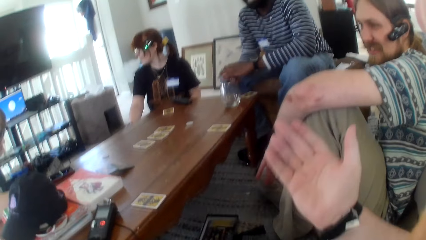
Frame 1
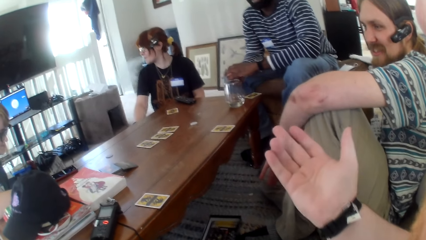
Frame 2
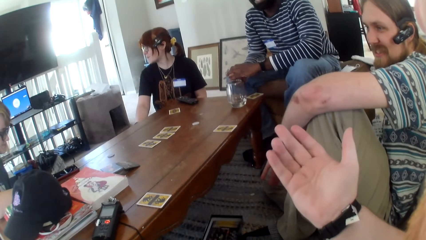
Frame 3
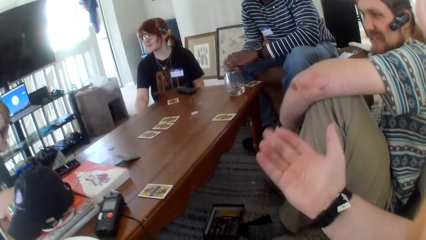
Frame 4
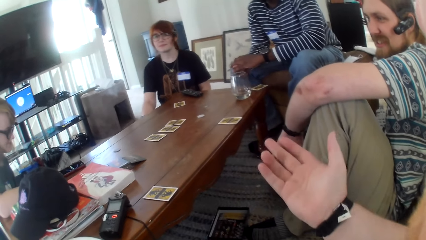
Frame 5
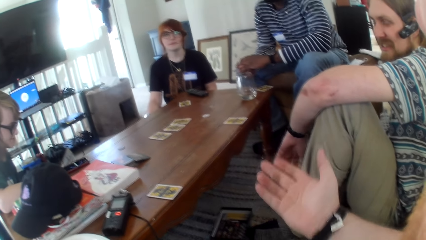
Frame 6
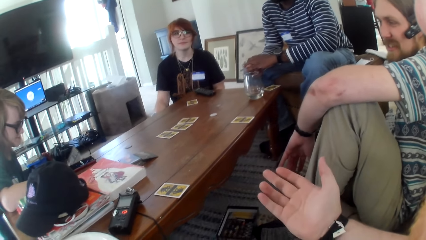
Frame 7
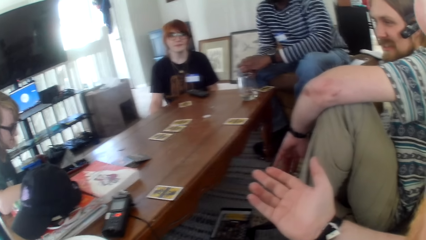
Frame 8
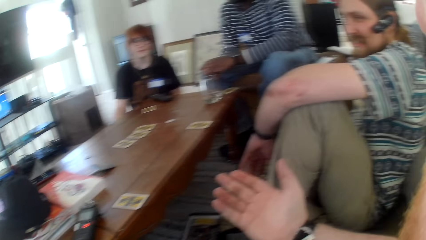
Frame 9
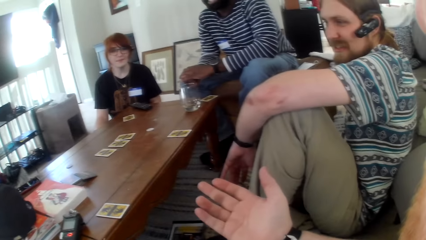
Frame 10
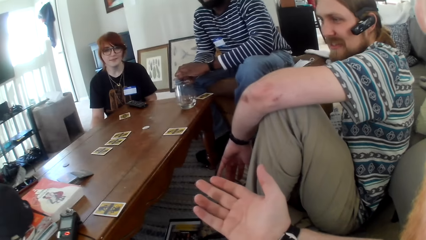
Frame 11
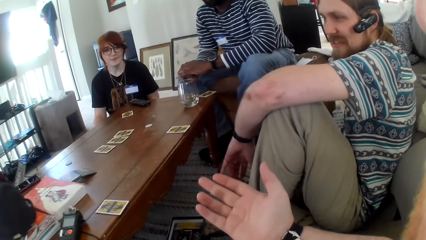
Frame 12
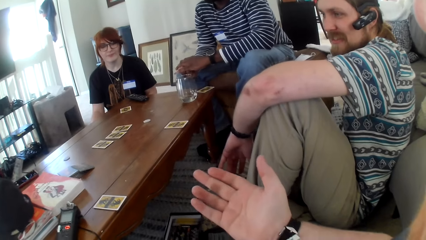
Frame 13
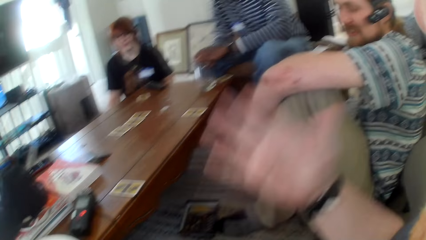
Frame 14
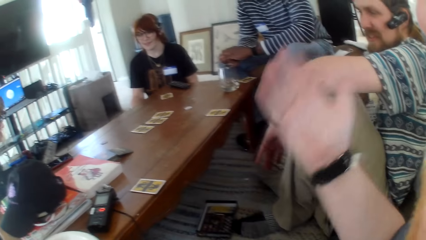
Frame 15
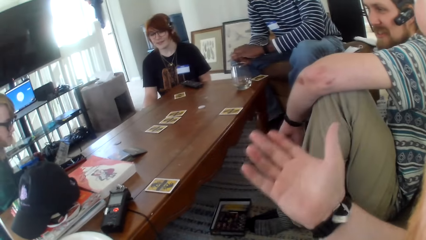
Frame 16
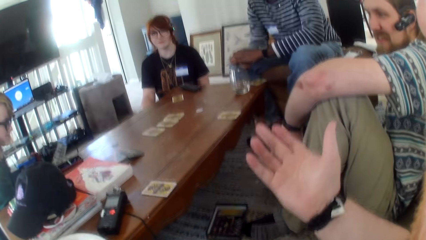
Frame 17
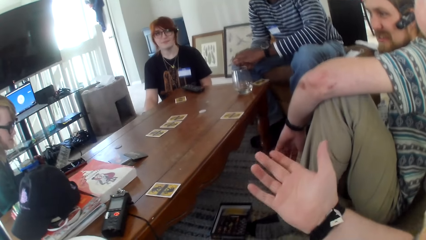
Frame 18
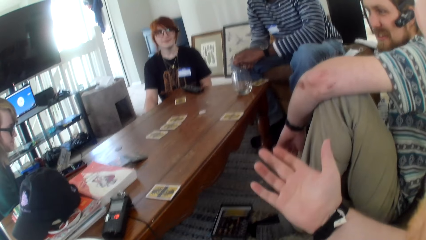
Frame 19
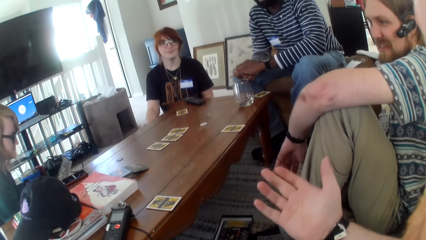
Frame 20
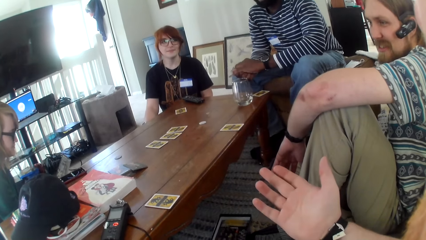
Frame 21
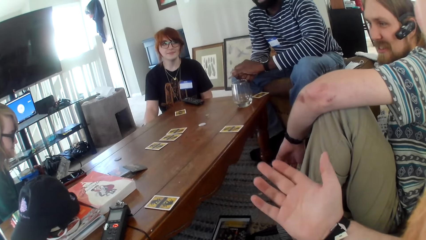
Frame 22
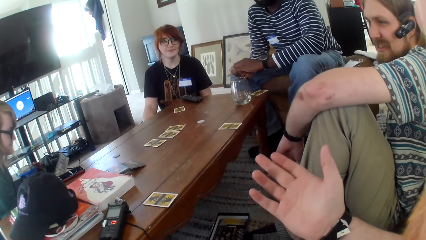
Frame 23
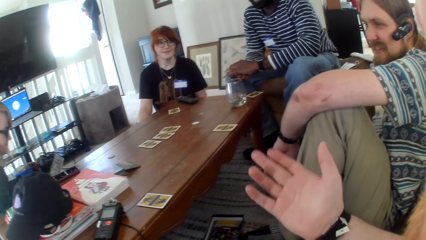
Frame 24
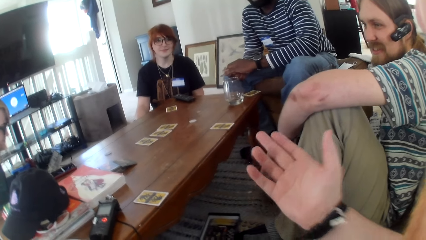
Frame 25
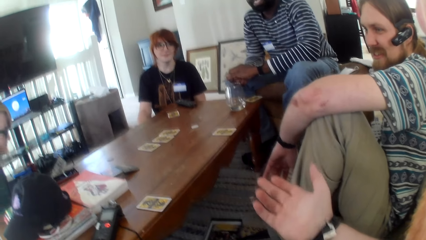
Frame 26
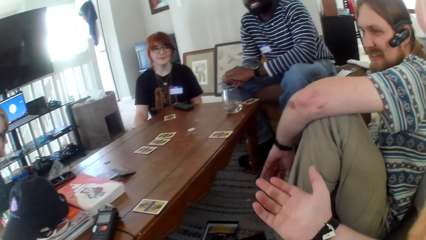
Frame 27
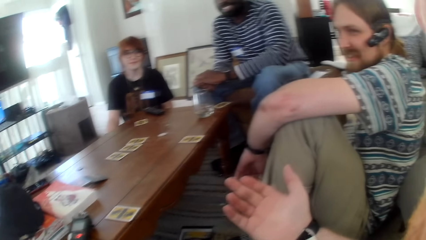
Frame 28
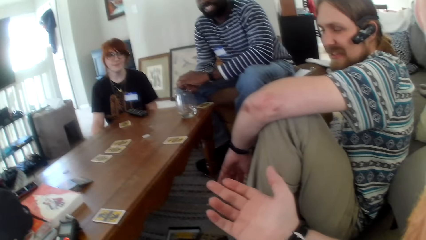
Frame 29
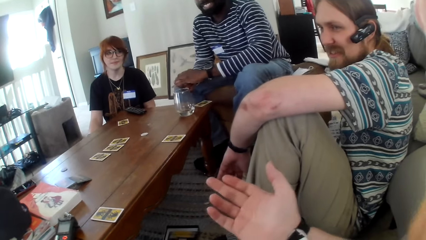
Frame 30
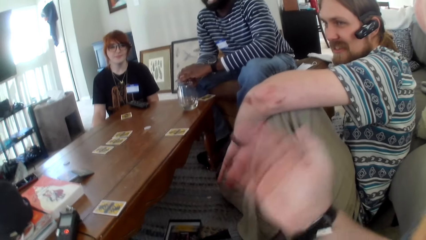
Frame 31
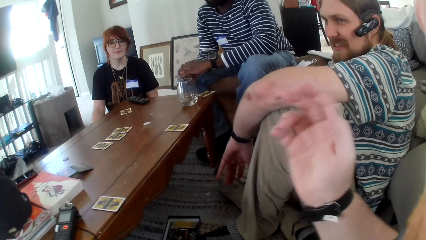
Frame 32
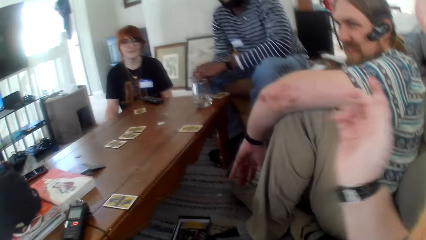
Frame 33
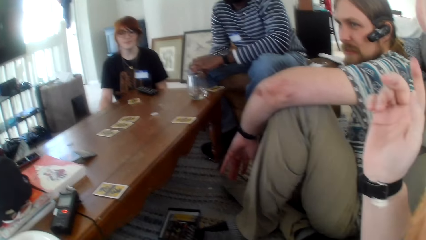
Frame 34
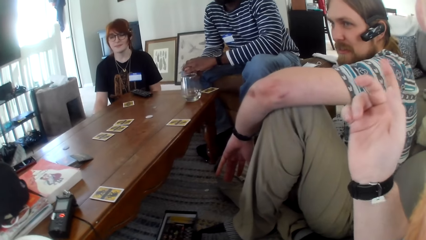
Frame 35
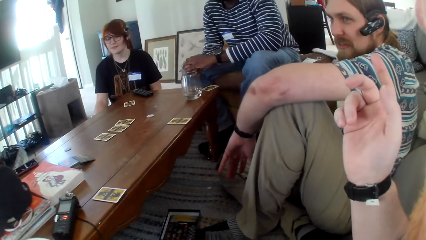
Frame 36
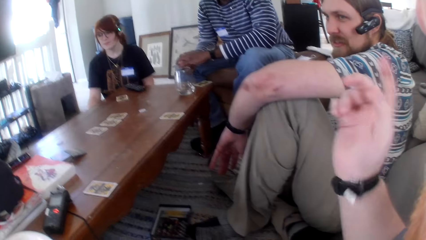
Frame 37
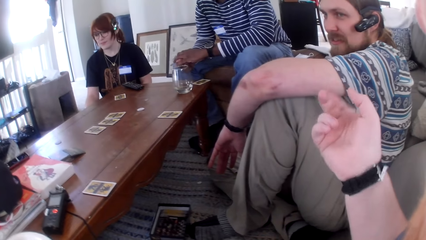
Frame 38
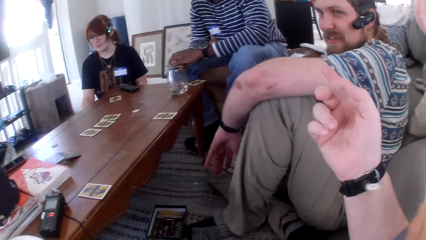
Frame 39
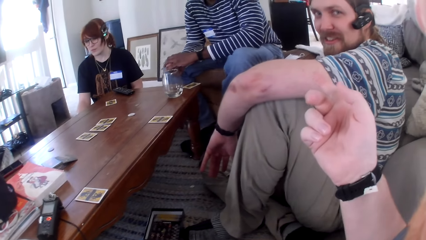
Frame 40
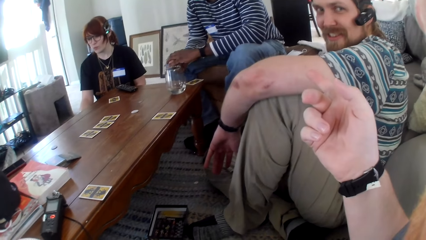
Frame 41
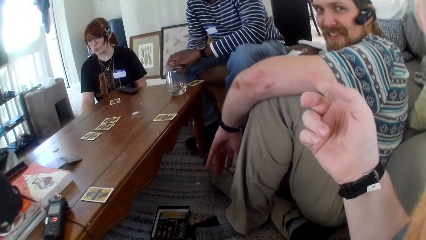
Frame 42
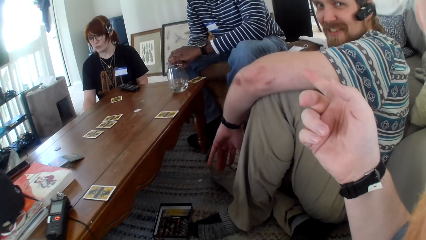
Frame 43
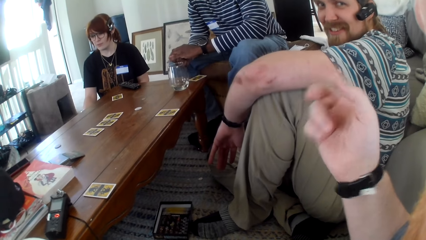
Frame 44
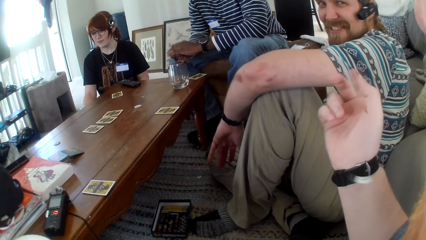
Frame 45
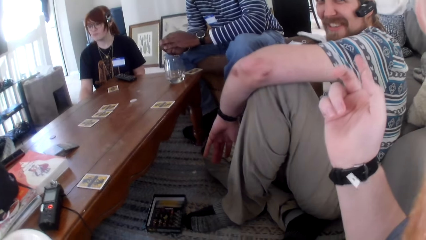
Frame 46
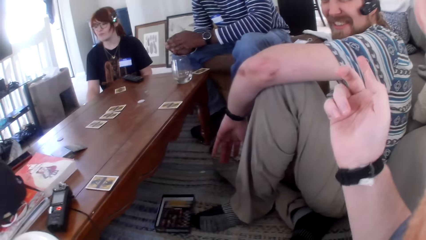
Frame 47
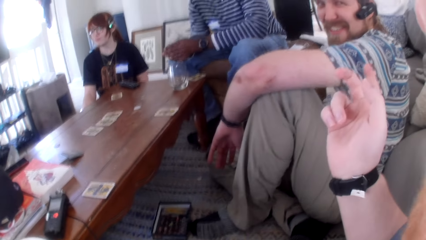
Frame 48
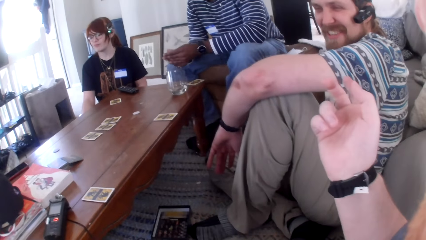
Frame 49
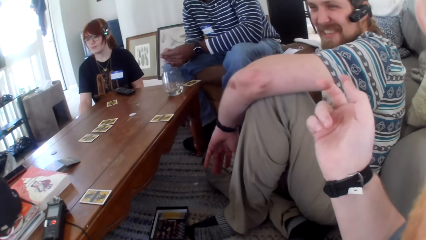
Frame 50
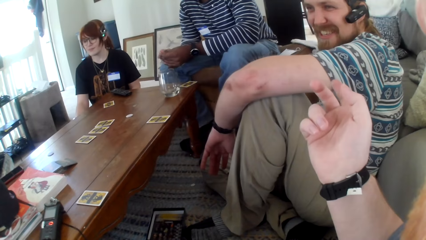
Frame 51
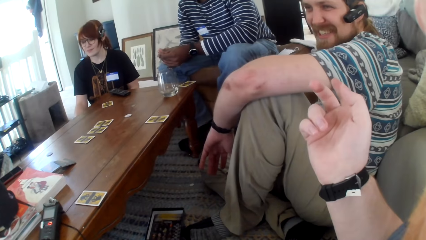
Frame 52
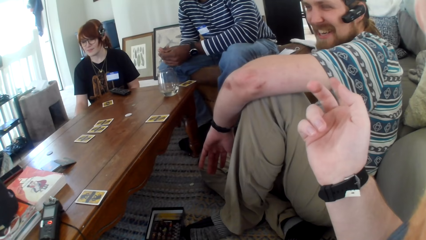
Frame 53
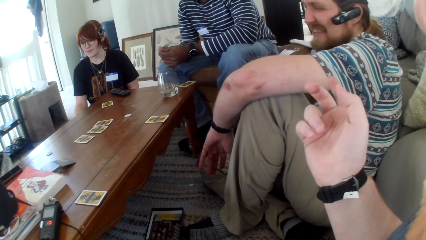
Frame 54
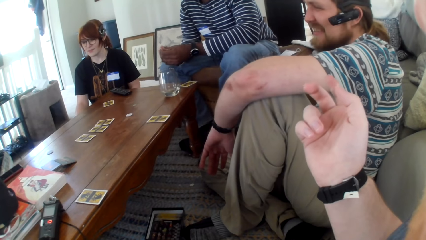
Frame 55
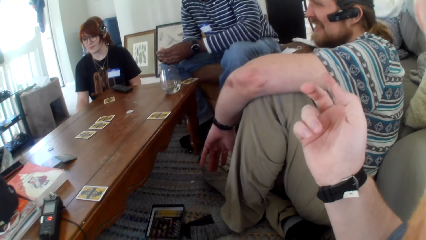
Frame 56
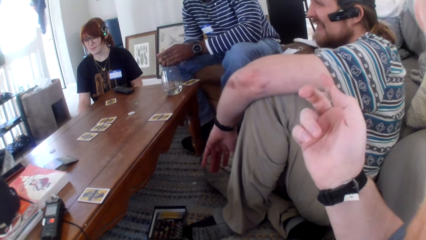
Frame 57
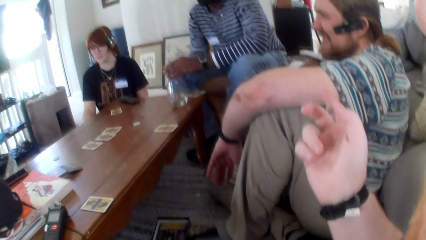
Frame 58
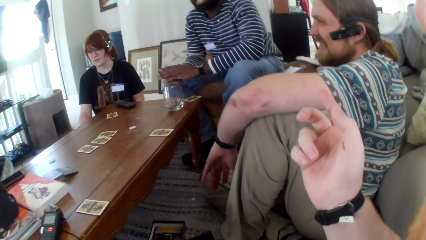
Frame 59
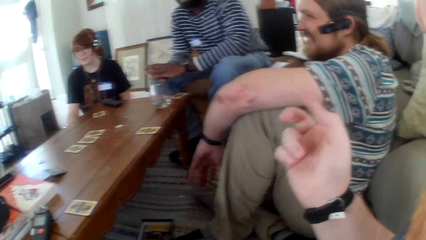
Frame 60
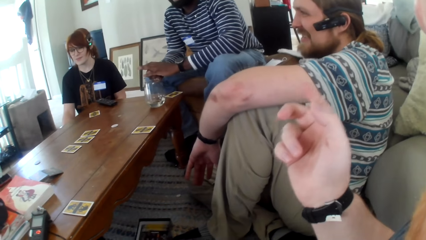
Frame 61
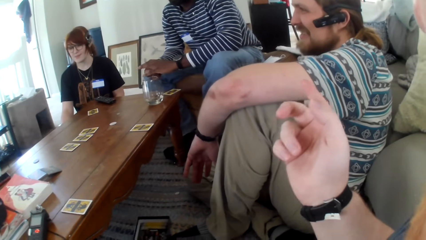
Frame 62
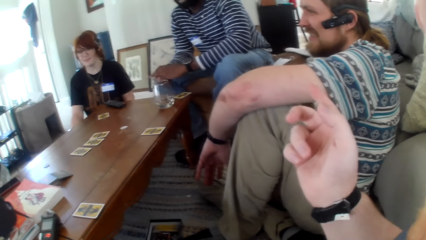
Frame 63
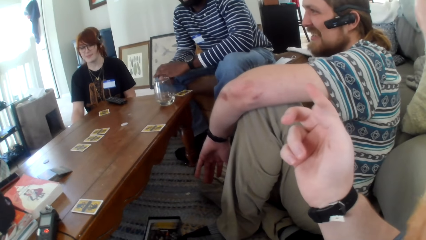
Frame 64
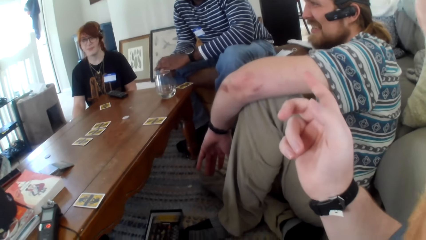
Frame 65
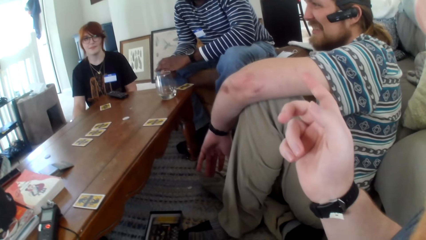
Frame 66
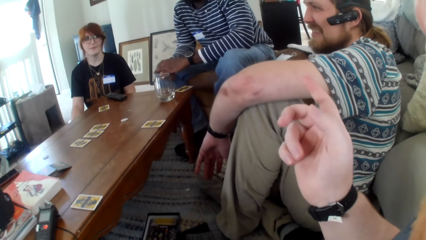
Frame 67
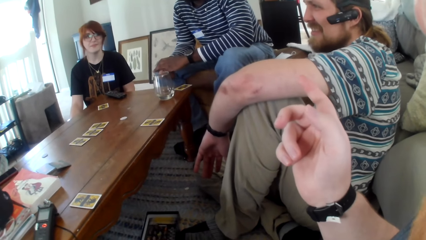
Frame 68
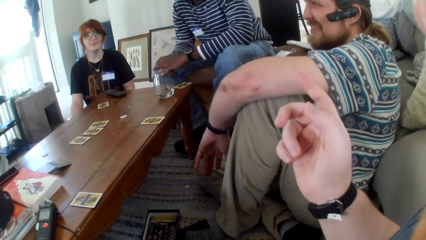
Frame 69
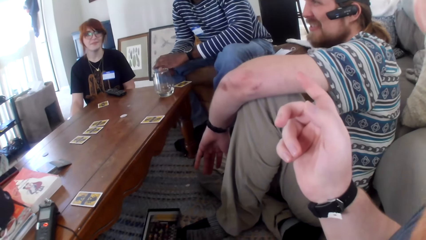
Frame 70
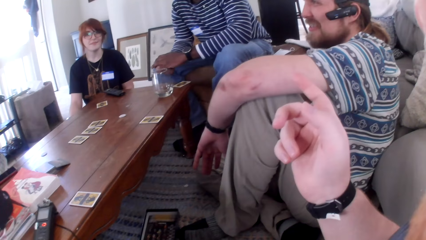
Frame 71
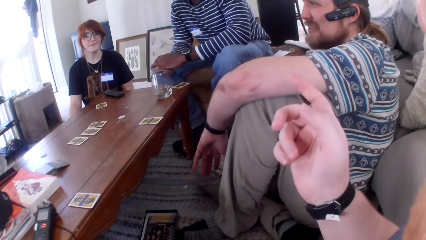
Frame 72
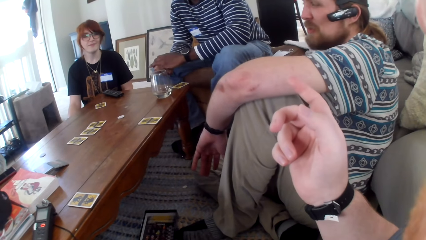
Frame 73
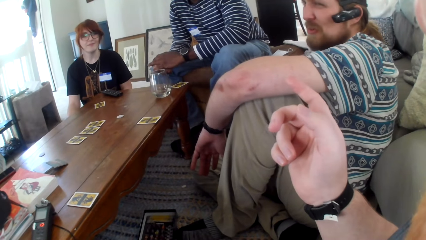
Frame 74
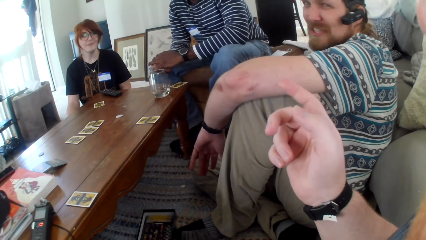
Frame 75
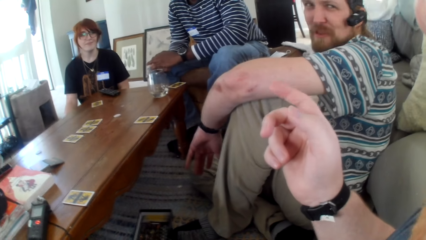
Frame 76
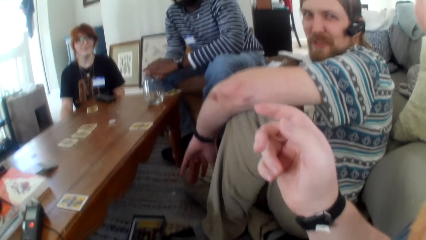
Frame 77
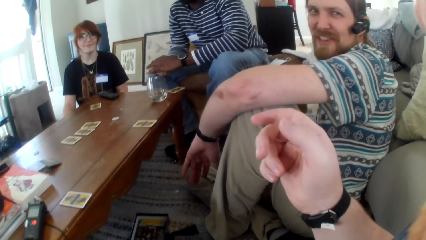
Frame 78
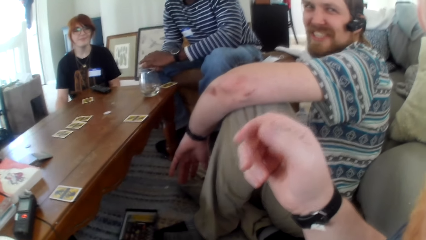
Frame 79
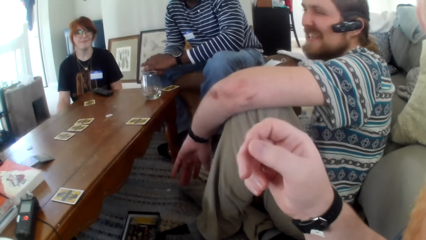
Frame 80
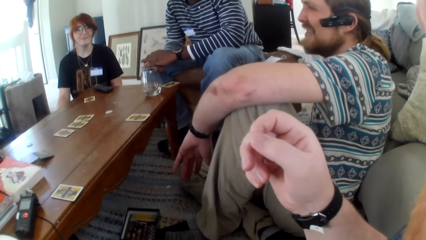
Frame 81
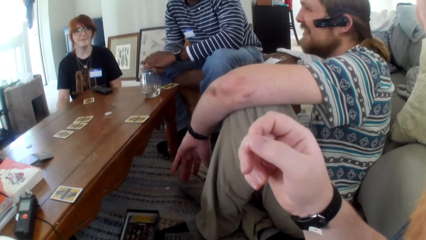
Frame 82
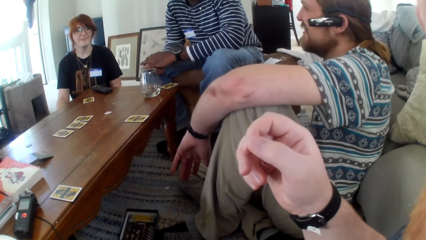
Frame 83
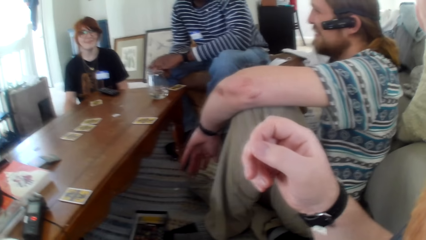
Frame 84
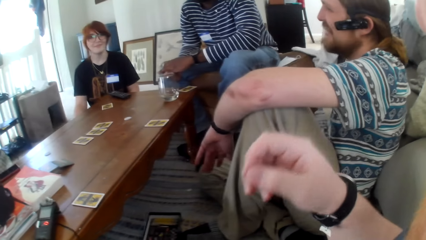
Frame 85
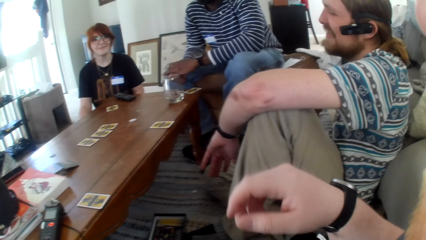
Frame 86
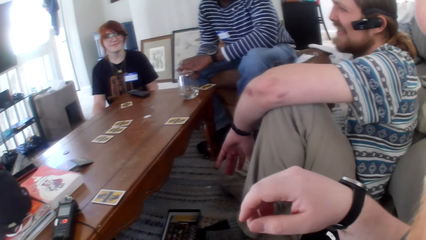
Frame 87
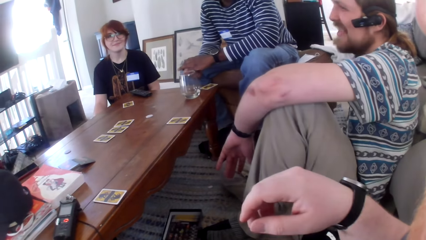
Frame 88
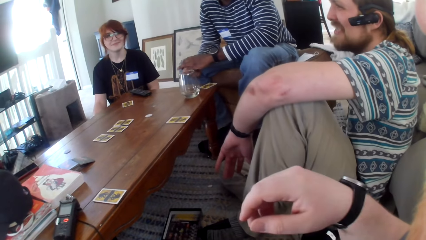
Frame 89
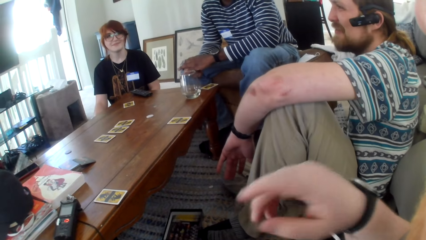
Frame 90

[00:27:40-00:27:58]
A person is smoking from a vape. The camera wearer is talking to the others. Another person talks.
